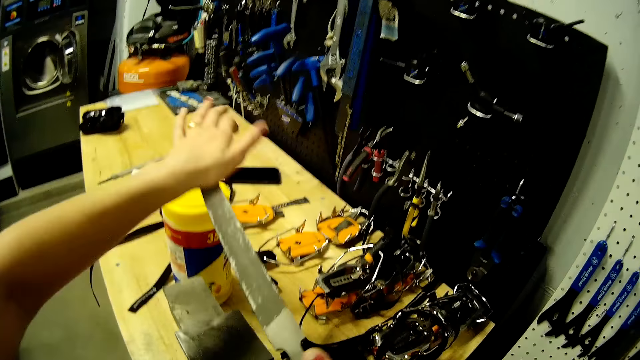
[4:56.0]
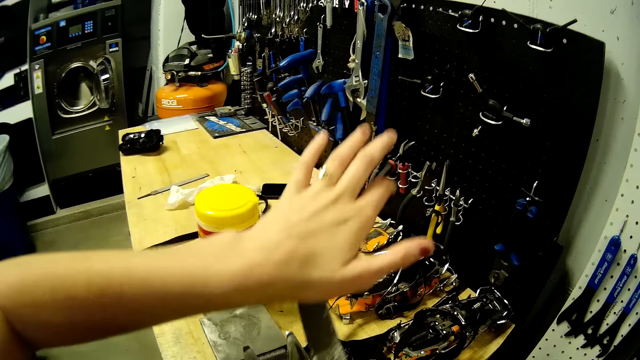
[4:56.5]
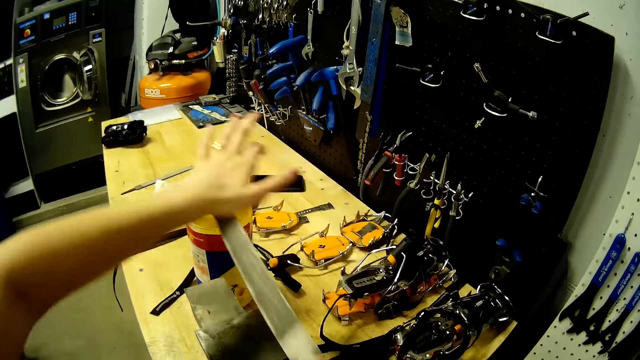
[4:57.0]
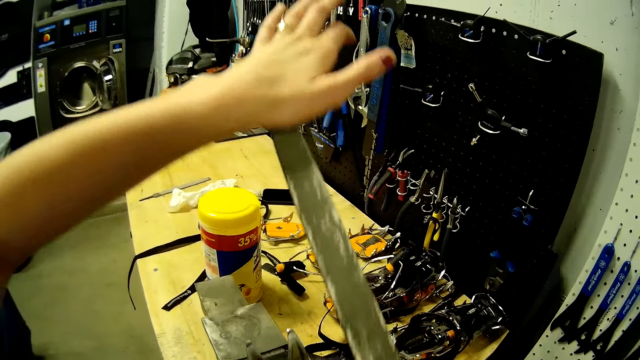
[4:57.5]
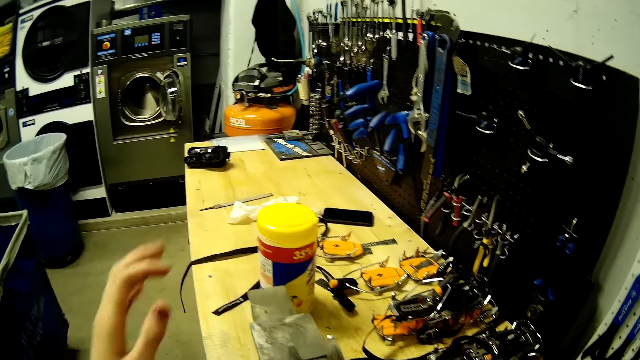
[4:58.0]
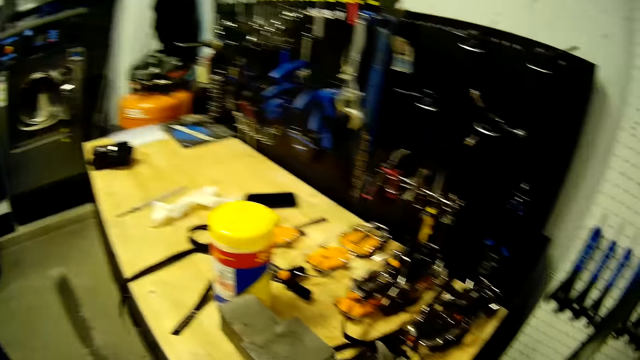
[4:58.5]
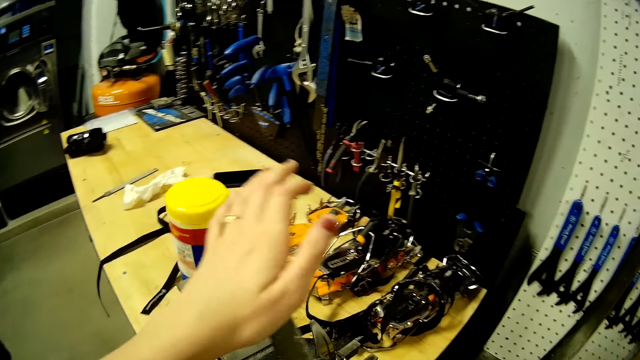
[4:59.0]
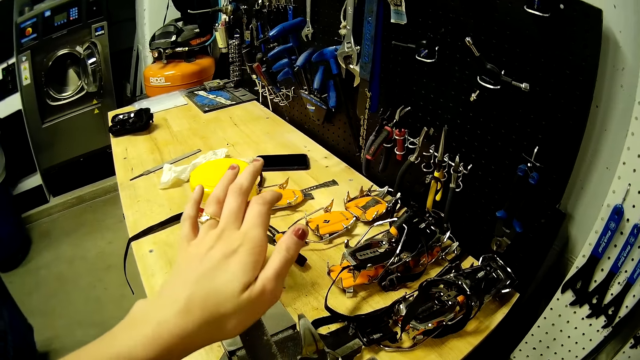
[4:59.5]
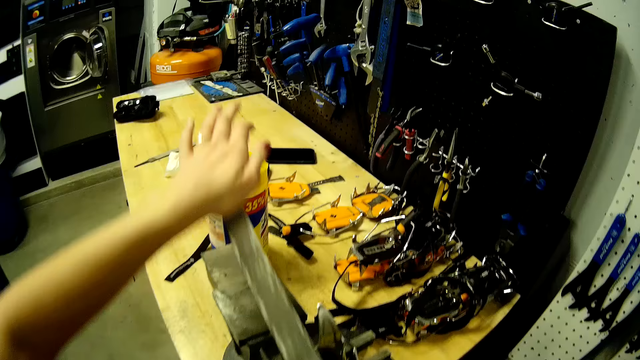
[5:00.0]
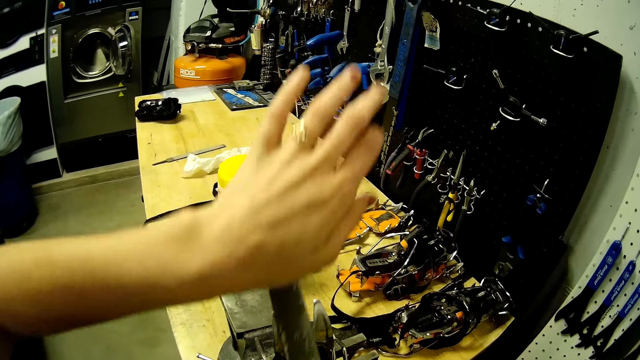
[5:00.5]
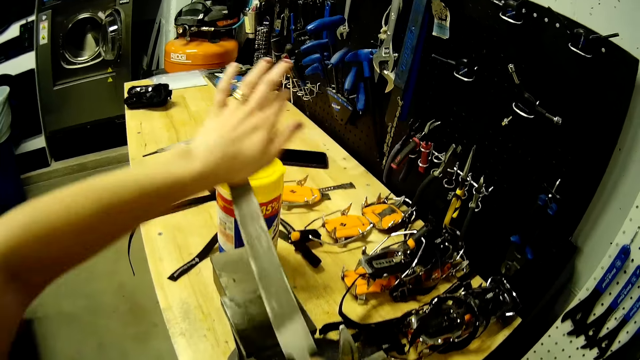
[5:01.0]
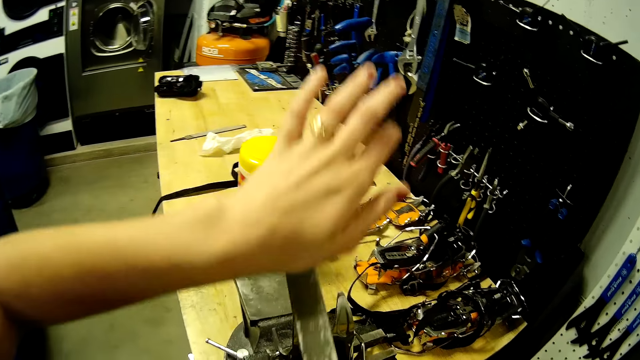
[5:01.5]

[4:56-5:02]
The camera wearer holds the file with her right hand. She walks beside the table. She files the black diamond device on the bench vice on the table with the file in both hands.

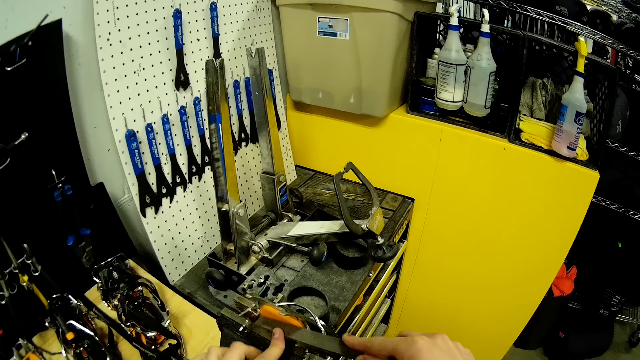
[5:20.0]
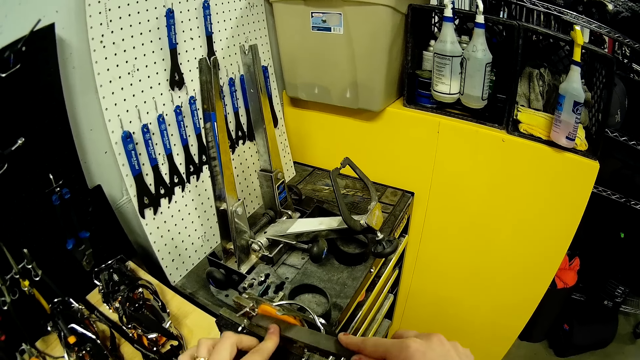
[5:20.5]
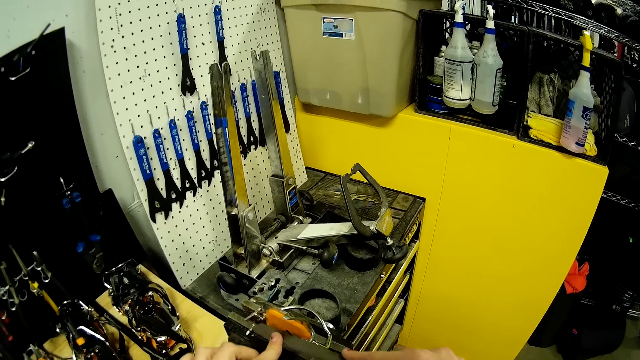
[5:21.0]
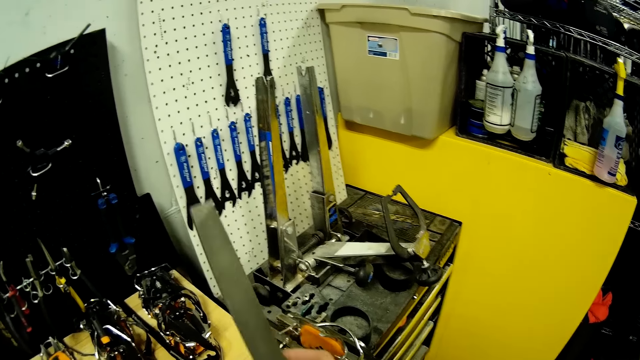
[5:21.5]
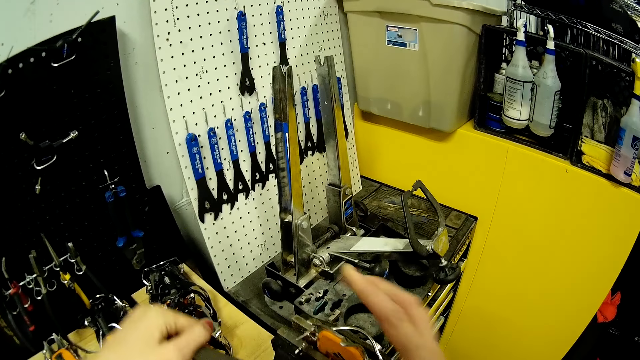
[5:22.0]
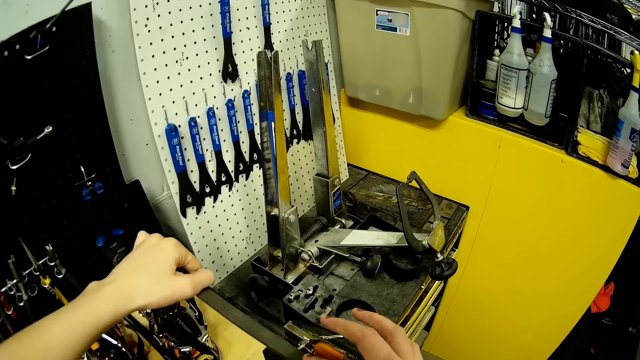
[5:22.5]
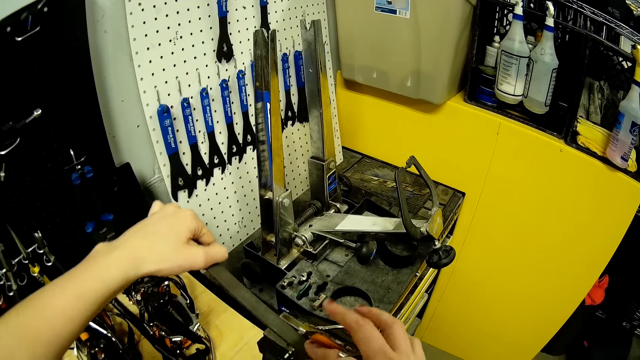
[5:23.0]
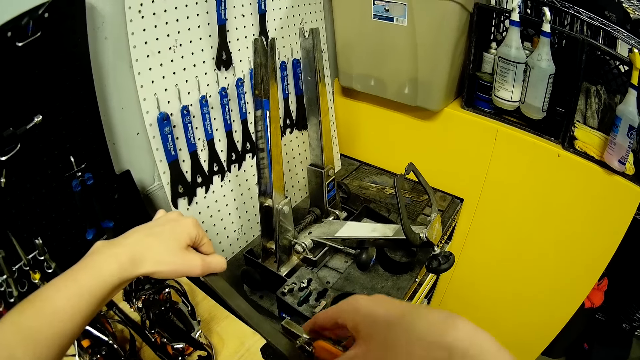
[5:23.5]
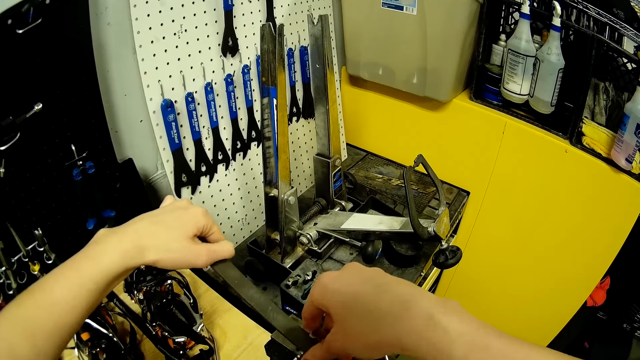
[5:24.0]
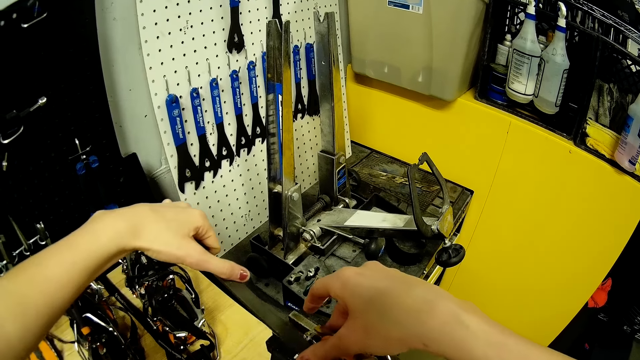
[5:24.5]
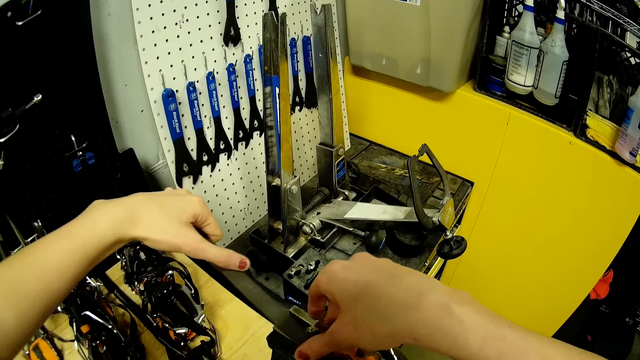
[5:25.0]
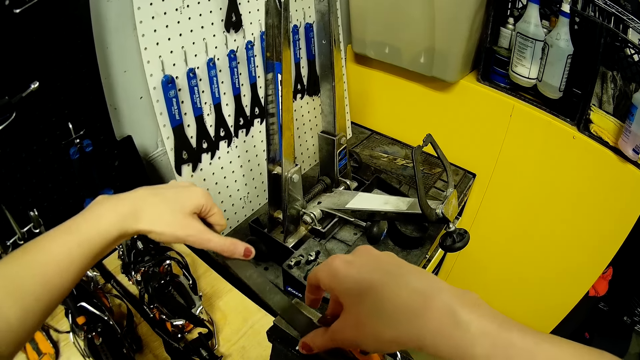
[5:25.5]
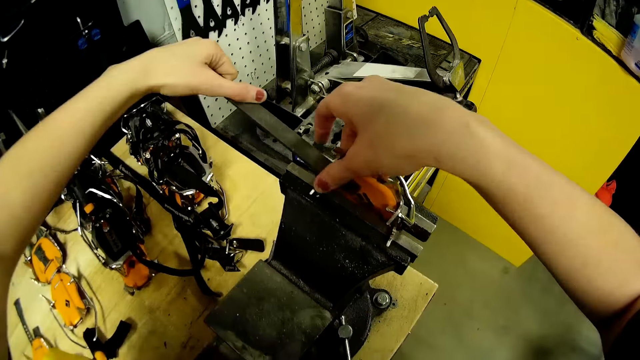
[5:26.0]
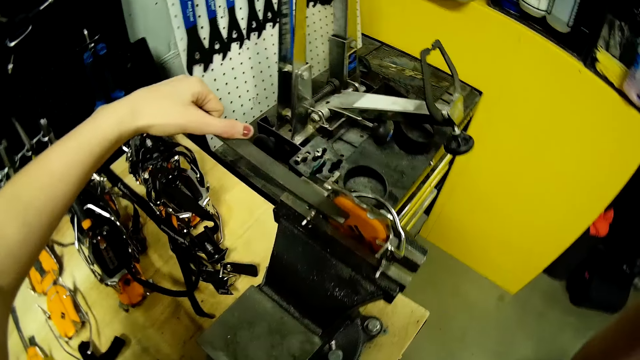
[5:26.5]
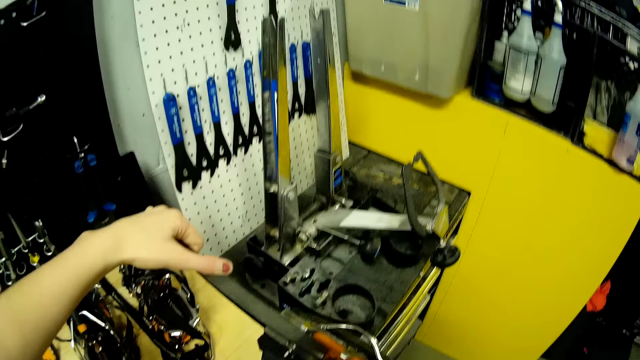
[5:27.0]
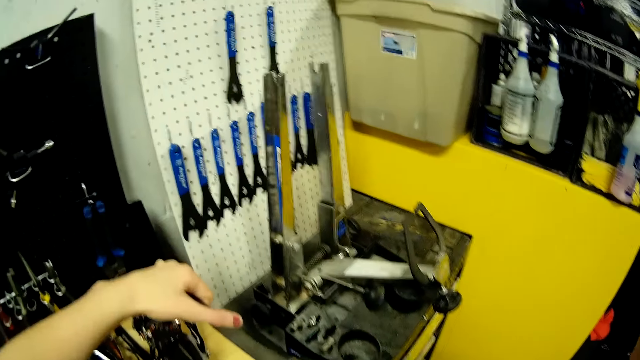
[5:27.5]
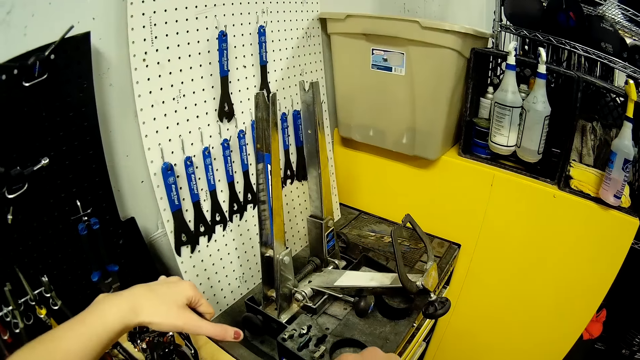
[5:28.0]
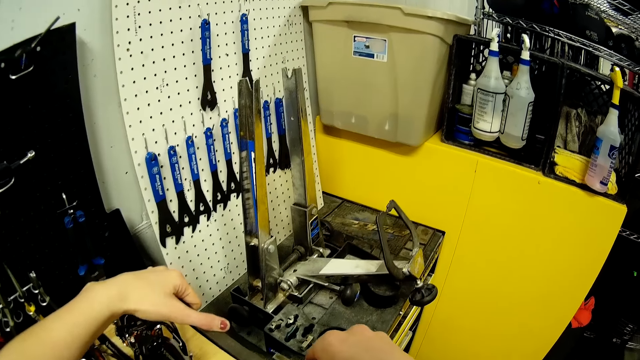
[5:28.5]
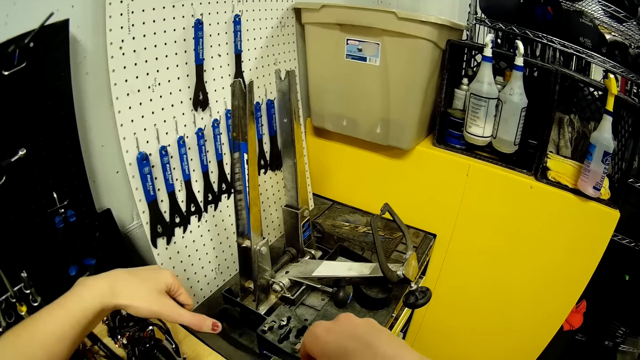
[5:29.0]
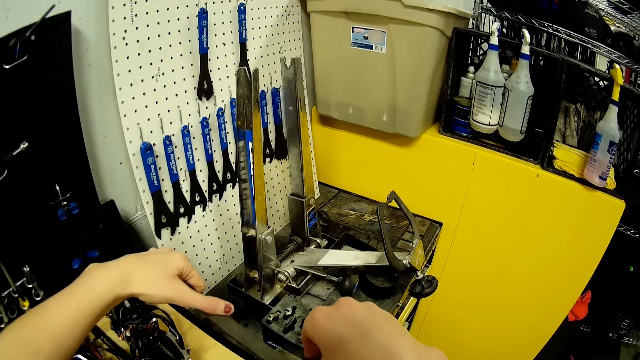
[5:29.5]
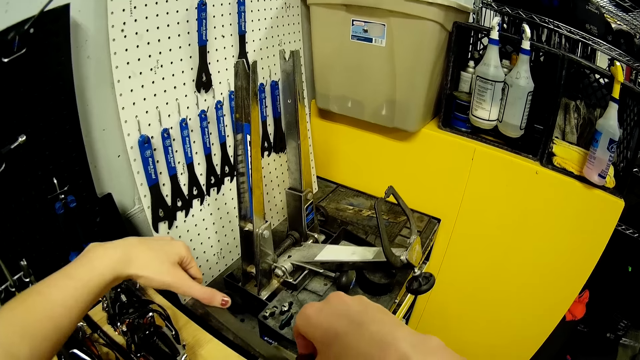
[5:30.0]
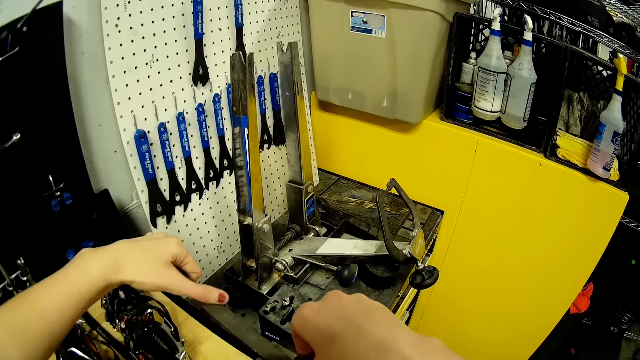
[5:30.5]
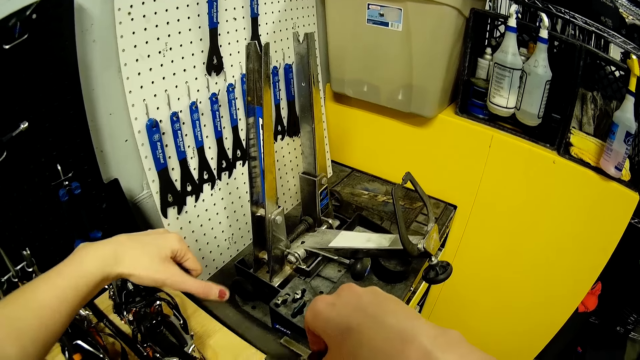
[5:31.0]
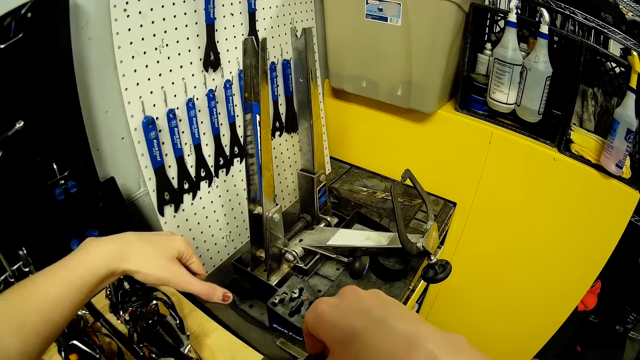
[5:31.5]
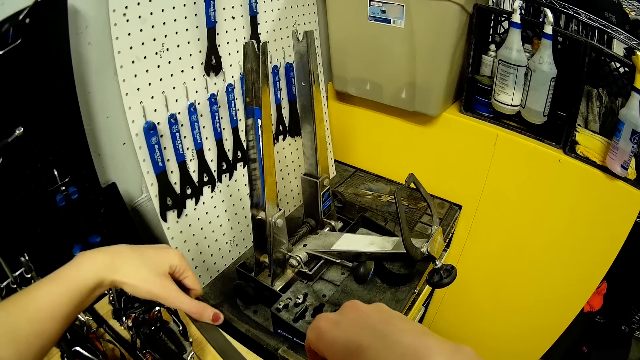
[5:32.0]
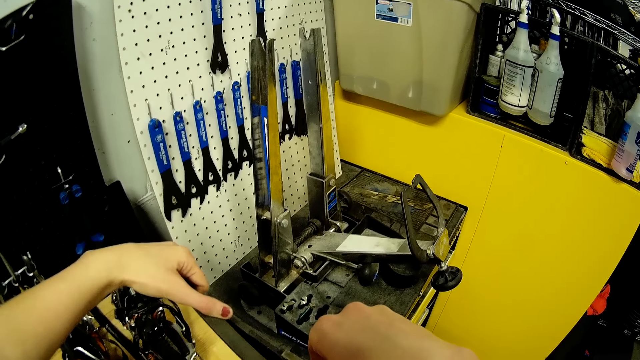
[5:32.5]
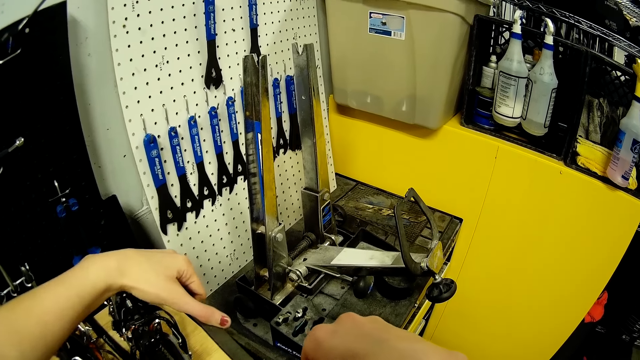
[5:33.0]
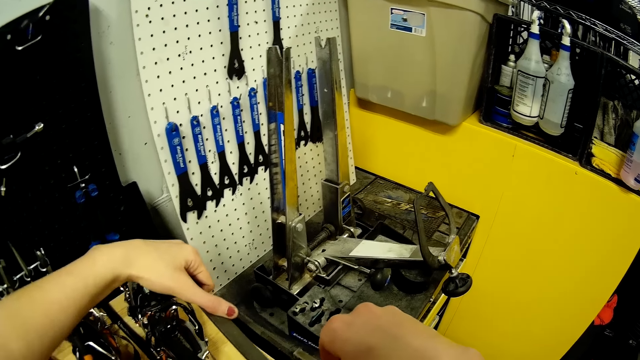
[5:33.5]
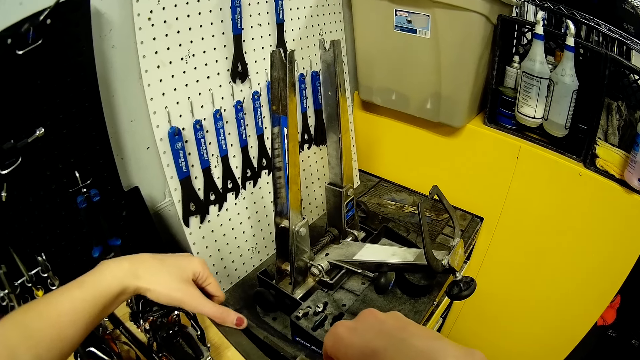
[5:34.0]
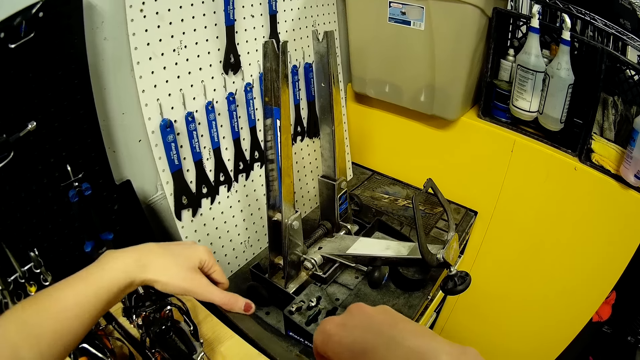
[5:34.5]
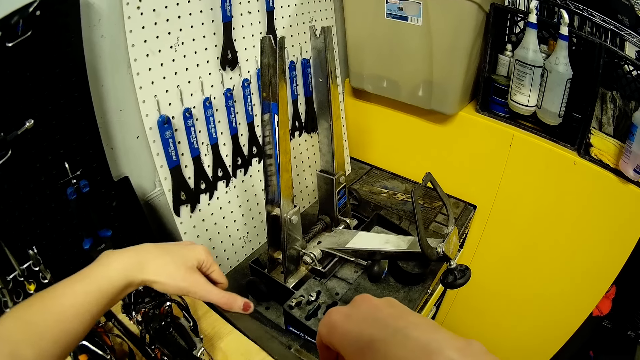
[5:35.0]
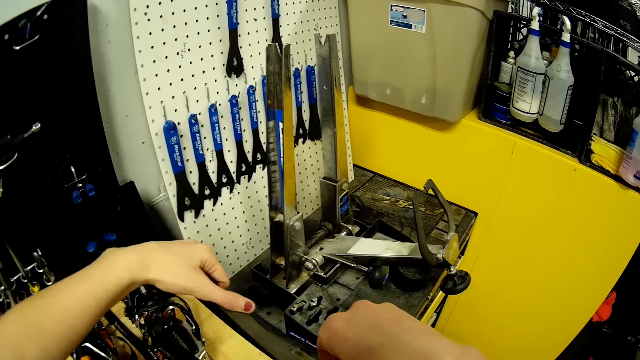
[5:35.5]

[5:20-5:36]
The camera wearer holds the file with her right hand. She turns the file. She holds the file with her left hand. She files the black diamond device on the bench vice on the table with the file in both hands. She holds the file on the bench vice on the table with her left hand. She touches the camera on her face with her right hand. She adjusts the camera. She files the black diamond device on the bench vice on the table with the file in both hands.
